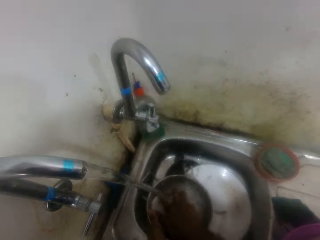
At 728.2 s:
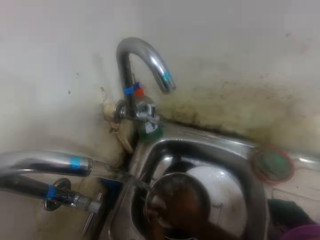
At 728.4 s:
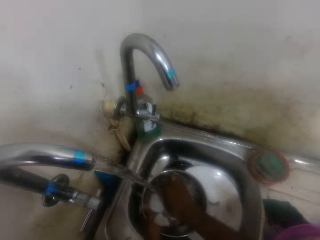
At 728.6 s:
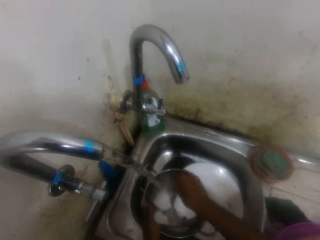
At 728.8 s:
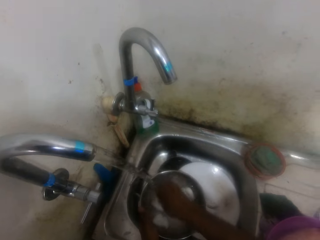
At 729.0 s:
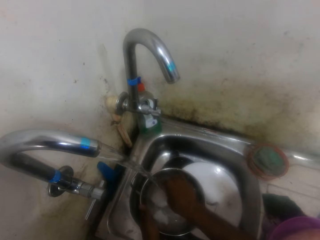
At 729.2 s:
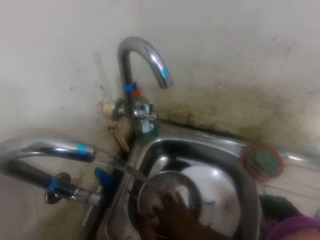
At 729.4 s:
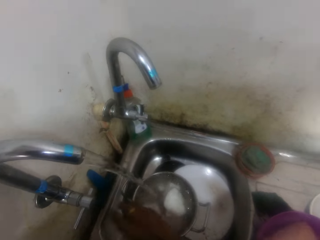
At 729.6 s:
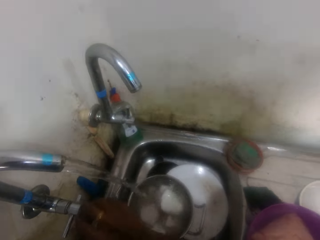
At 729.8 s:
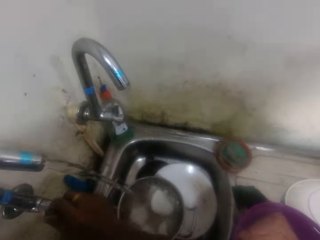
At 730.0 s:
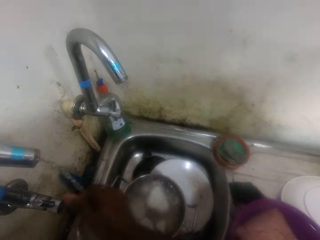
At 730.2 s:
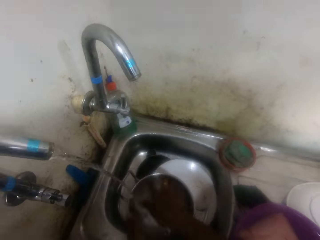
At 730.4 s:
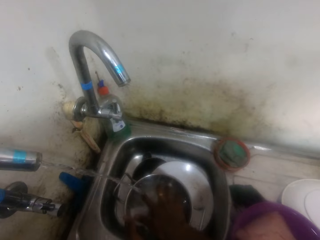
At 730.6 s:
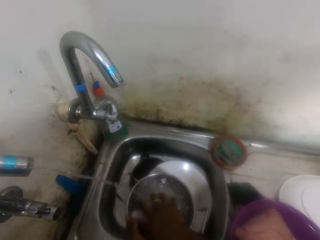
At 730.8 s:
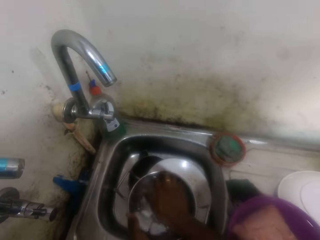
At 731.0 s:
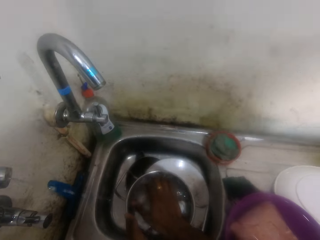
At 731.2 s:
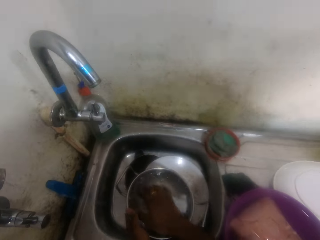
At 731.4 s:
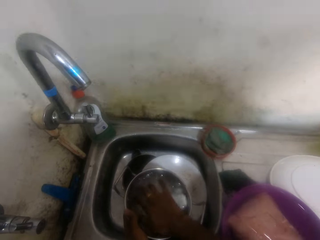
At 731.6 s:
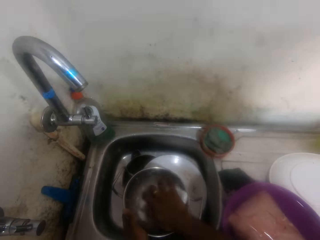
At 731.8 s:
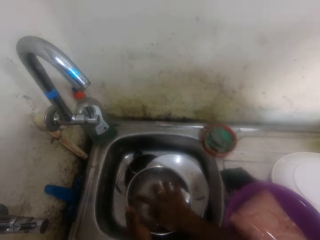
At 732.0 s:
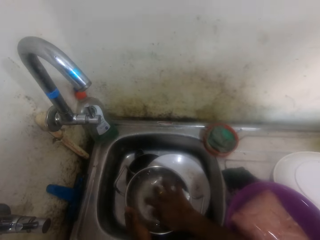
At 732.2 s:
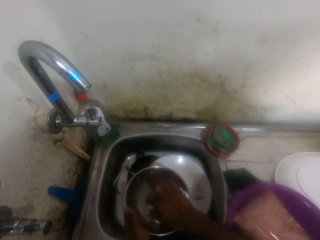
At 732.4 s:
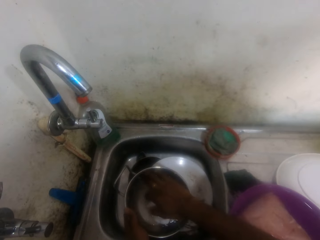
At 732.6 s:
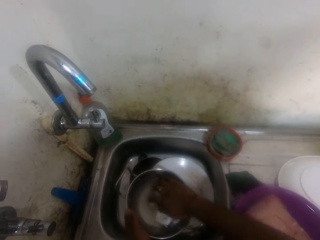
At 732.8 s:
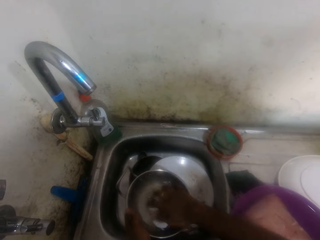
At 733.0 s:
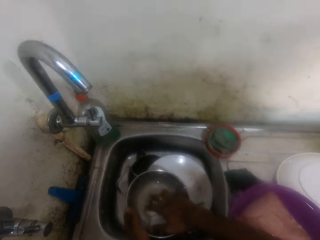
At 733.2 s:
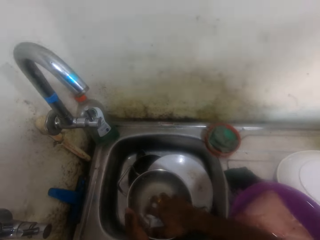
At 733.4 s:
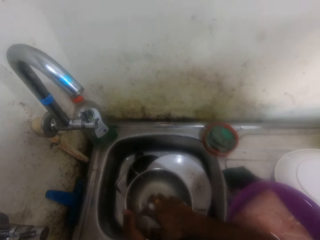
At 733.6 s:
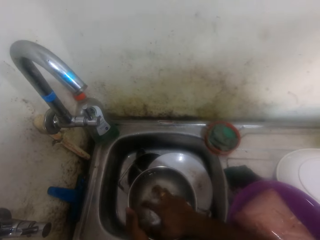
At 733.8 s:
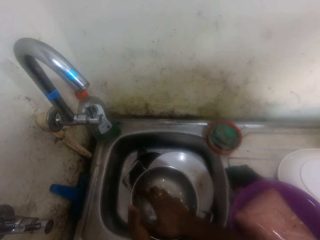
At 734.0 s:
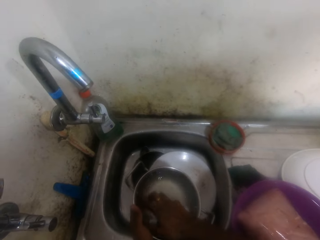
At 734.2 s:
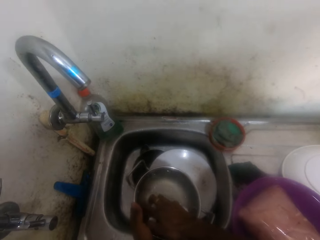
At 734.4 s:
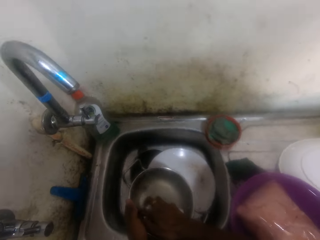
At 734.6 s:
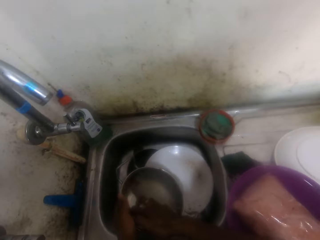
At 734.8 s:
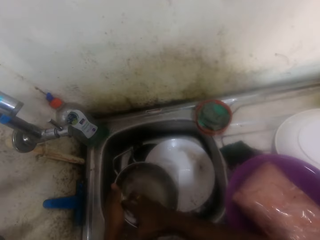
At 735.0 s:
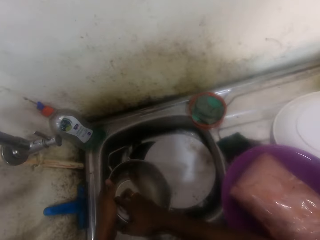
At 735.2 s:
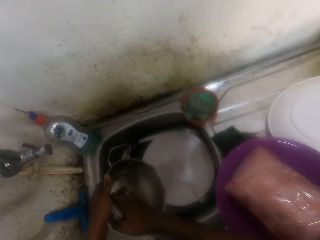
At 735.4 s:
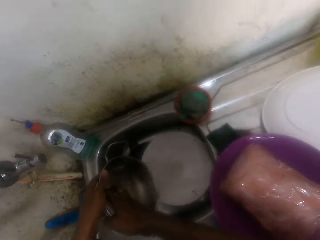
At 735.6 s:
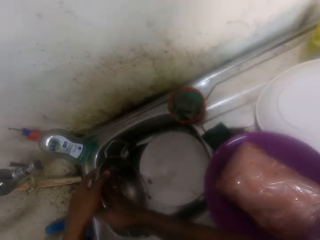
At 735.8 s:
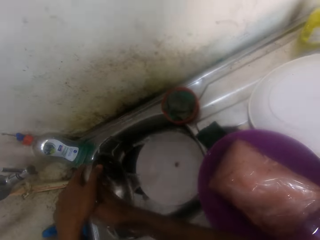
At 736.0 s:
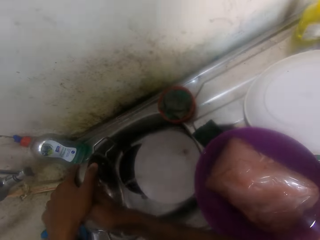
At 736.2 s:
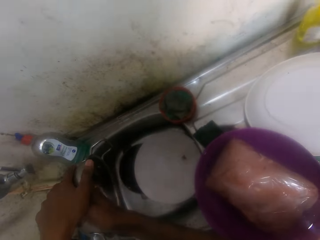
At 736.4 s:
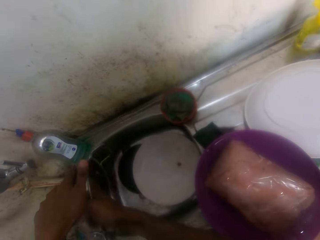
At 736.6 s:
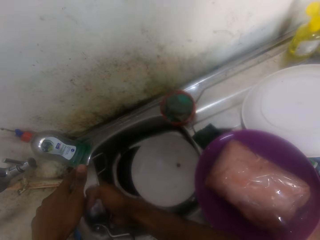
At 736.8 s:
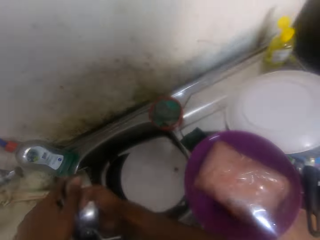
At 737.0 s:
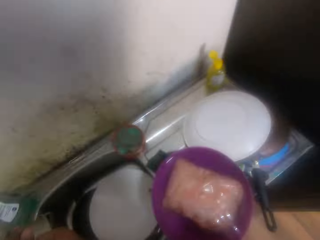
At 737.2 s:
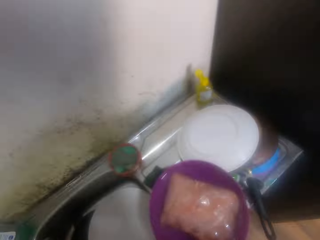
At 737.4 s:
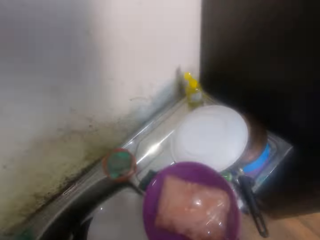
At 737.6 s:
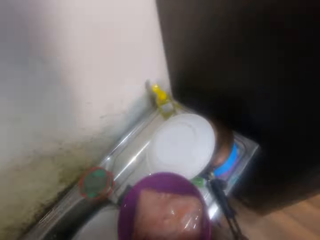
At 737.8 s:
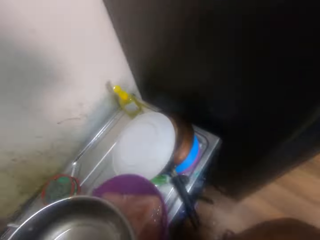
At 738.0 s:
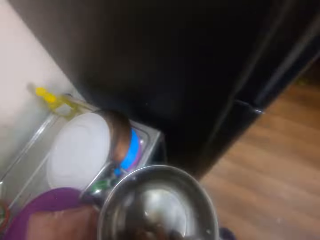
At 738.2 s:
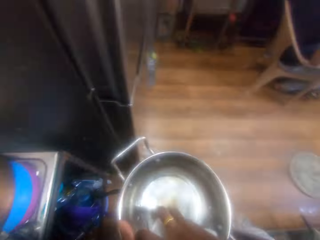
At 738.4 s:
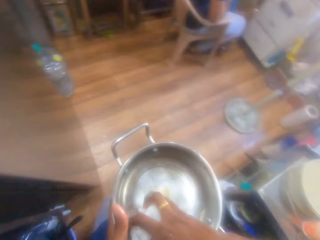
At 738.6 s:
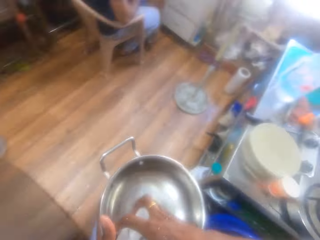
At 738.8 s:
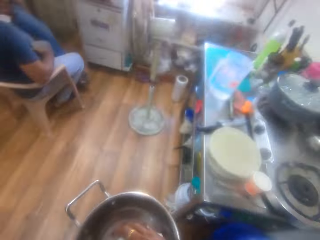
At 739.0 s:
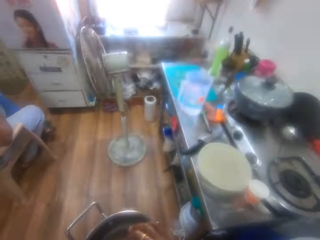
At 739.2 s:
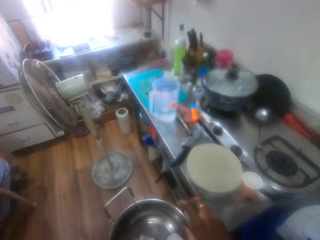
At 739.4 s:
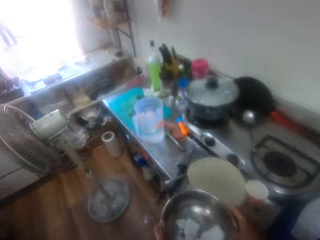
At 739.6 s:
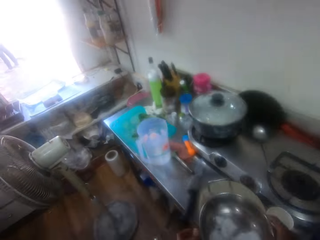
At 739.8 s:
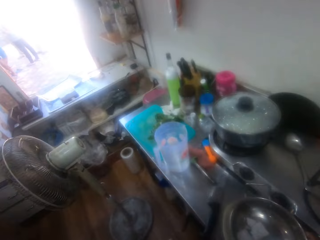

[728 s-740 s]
The camera wearer passes the pan to her left hand. They wash the peeled coconut pieces. They close the faucet. They wash the peeled coconut pieces. They gather the coconut pieces in his hand. They pour the water in the pan in the sink. They turn around. They walk away from the sink.

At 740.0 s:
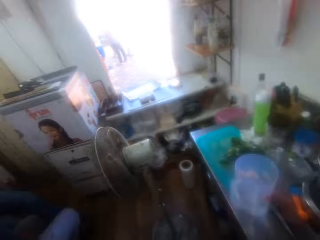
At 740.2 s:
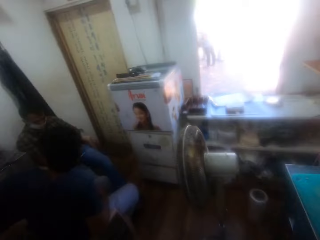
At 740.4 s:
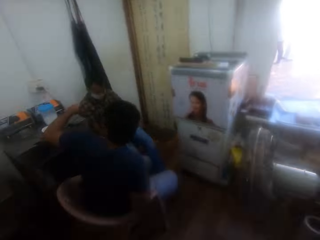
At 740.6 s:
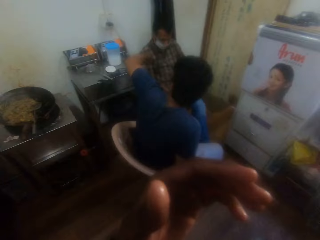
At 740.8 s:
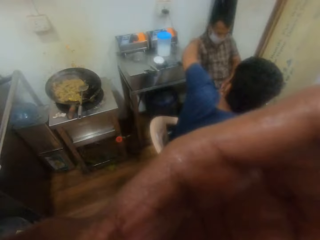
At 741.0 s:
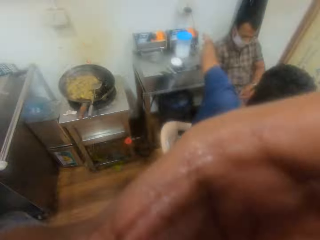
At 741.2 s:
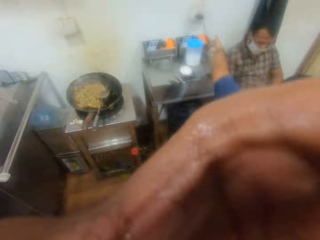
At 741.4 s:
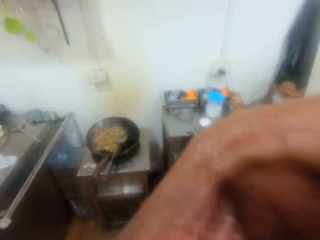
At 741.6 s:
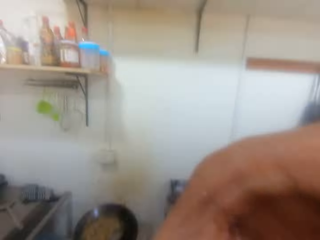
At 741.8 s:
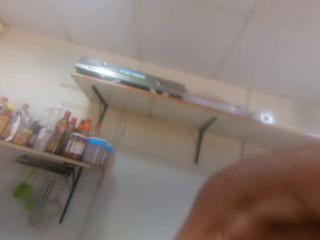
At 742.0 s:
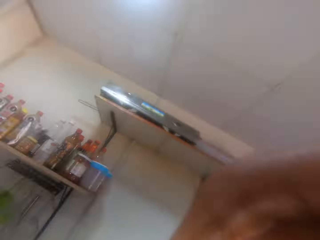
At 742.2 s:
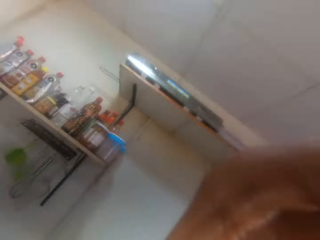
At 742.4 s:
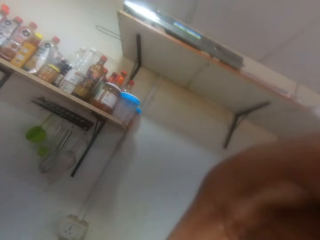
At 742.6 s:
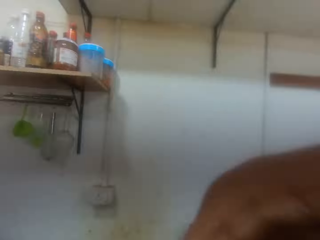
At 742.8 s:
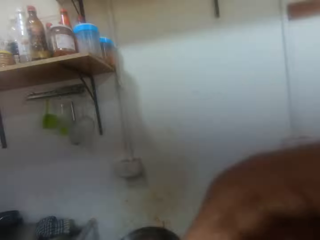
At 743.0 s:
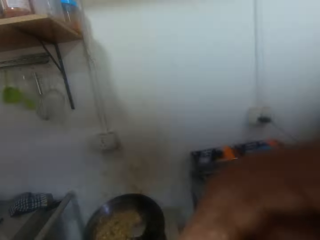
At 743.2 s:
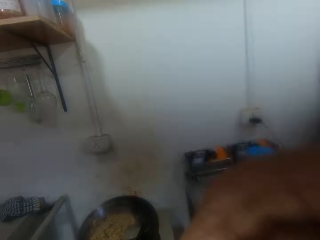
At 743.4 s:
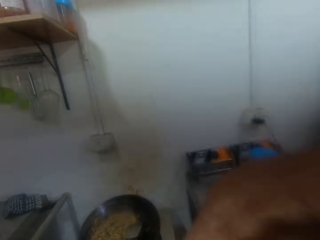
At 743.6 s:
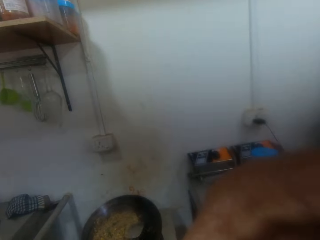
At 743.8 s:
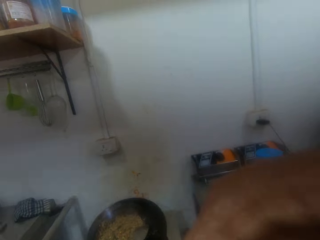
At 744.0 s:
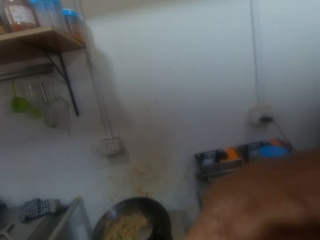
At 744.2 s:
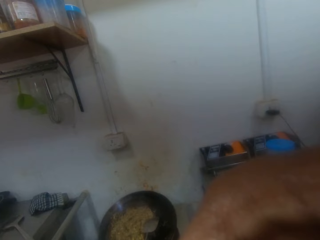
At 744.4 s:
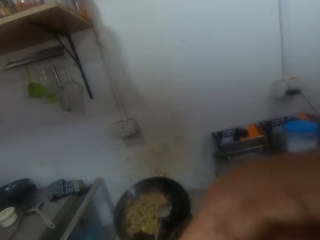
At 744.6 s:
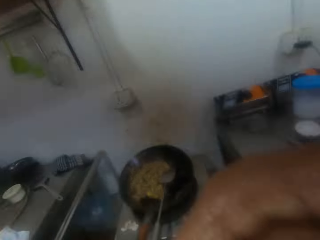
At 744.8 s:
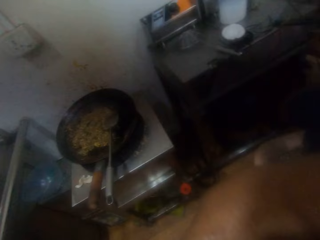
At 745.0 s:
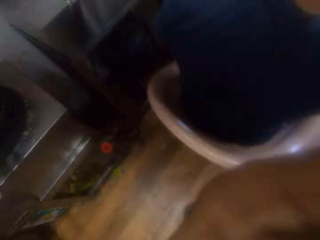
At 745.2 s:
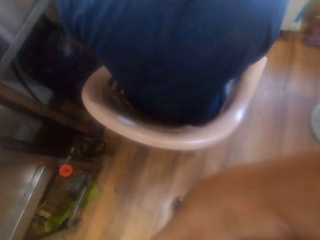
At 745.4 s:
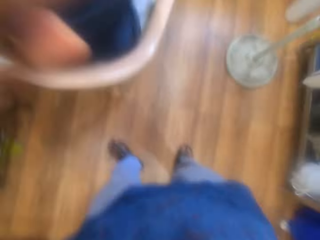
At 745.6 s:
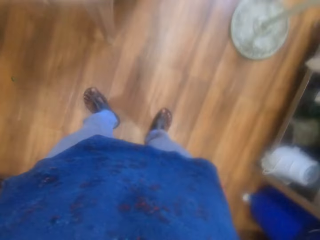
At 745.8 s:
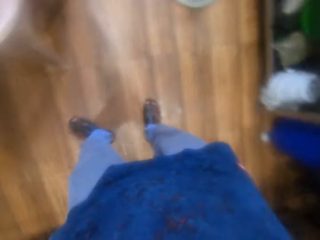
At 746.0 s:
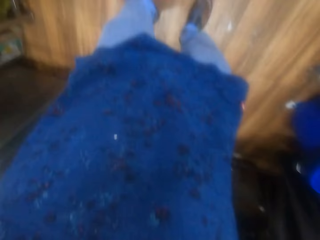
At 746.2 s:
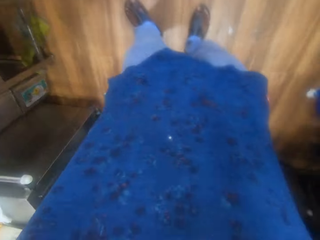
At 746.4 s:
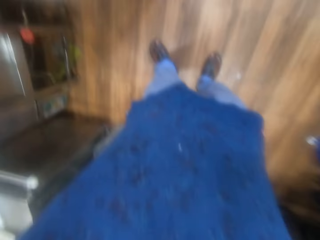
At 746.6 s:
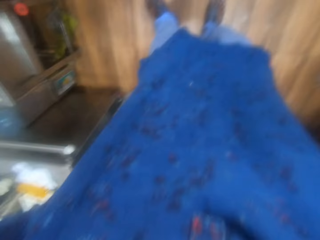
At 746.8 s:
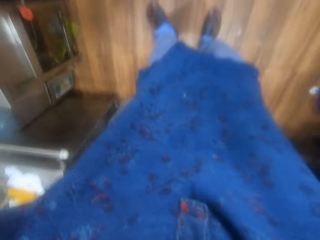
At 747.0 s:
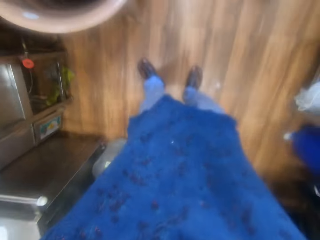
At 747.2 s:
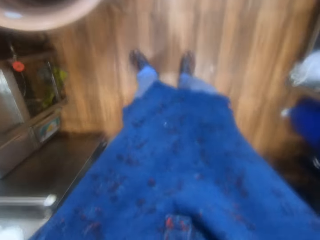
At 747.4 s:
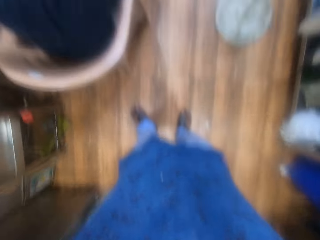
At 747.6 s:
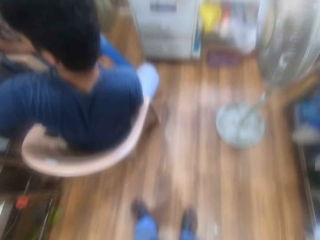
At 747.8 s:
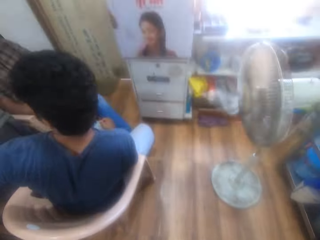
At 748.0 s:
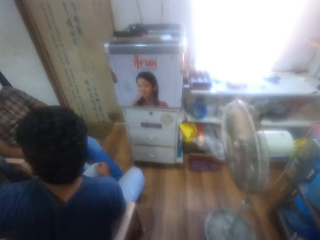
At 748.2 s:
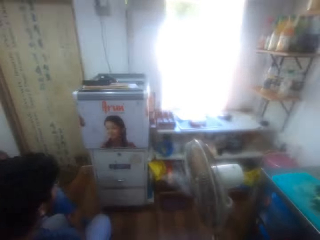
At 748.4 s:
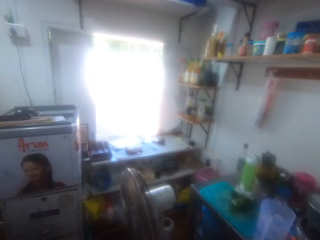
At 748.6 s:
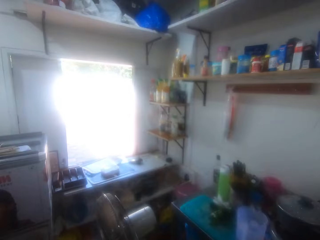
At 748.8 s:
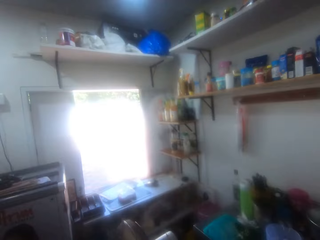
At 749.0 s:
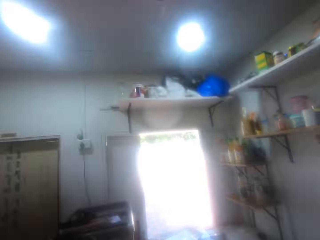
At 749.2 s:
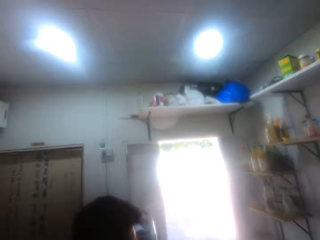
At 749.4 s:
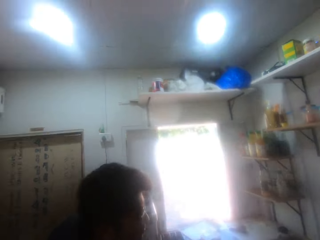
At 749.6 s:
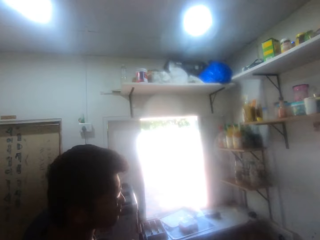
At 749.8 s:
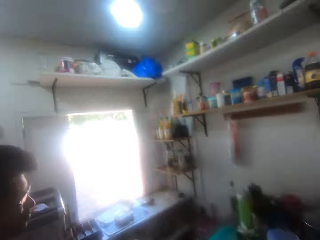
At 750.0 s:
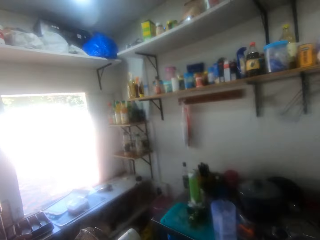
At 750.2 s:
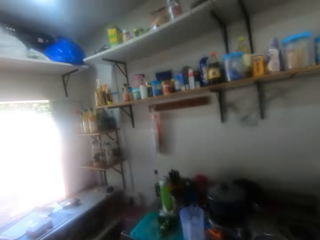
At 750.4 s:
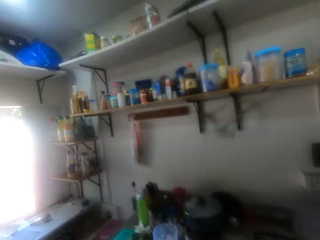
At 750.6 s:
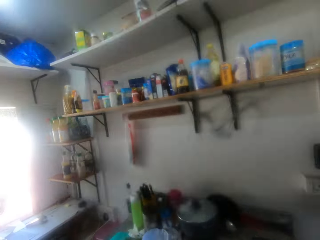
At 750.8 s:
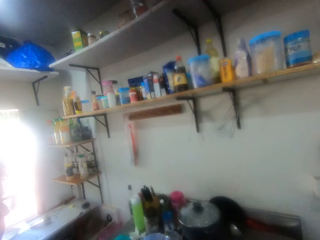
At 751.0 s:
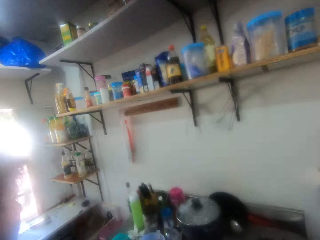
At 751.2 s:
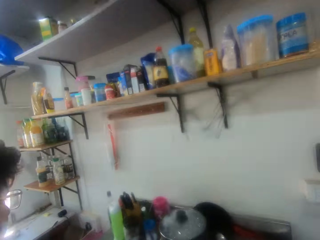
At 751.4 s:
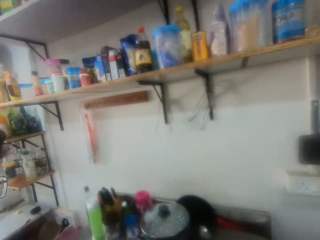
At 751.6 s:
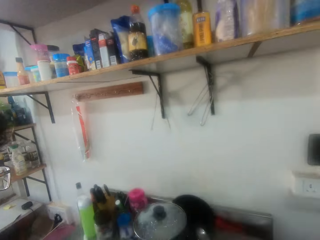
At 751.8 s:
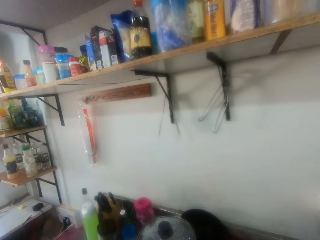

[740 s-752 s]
The camera wearer puts the pan on the kitchen top. She looks at others. She touches the camera with her hand. She adjusts the camera. She looks around the kitchen. She interacts with a person. She looks around.
